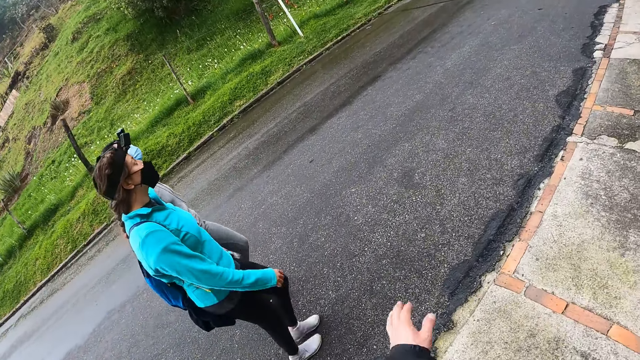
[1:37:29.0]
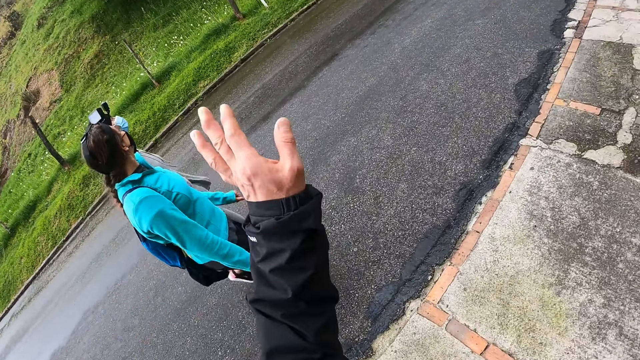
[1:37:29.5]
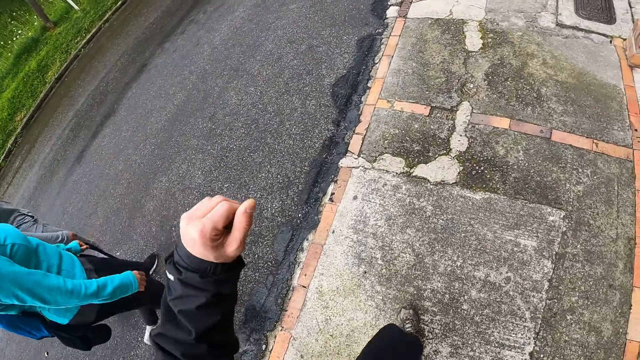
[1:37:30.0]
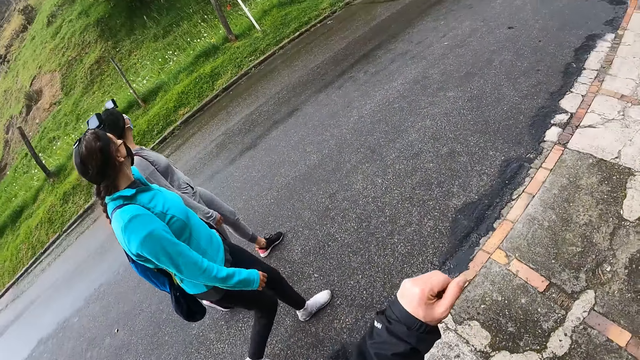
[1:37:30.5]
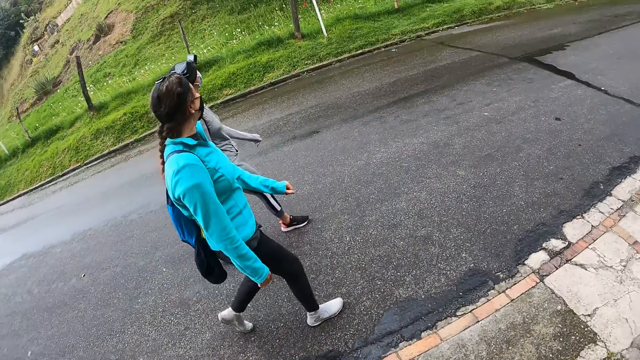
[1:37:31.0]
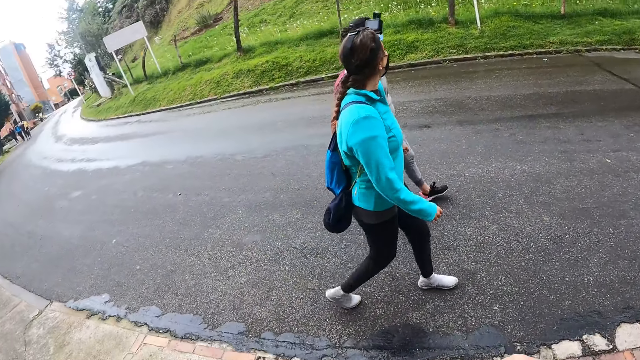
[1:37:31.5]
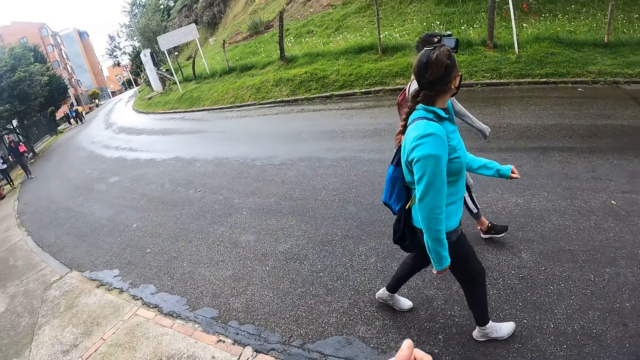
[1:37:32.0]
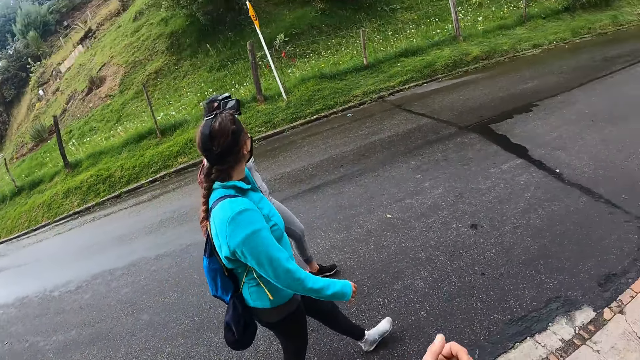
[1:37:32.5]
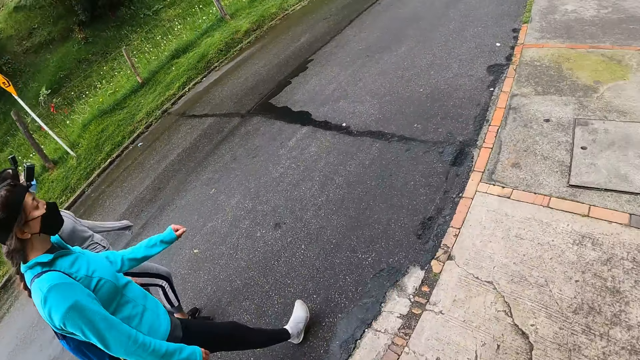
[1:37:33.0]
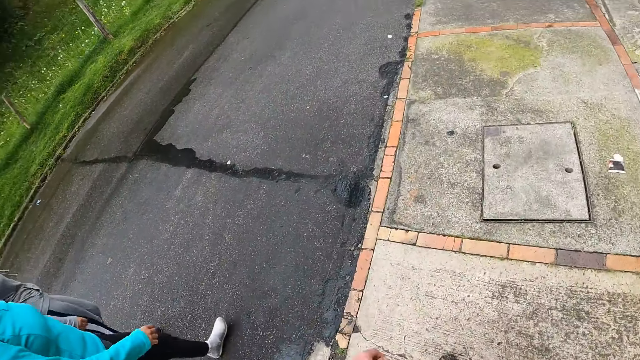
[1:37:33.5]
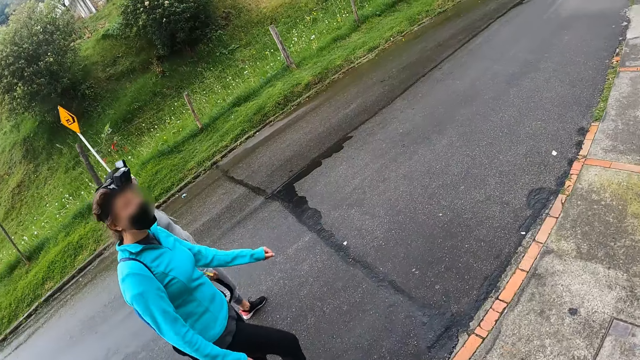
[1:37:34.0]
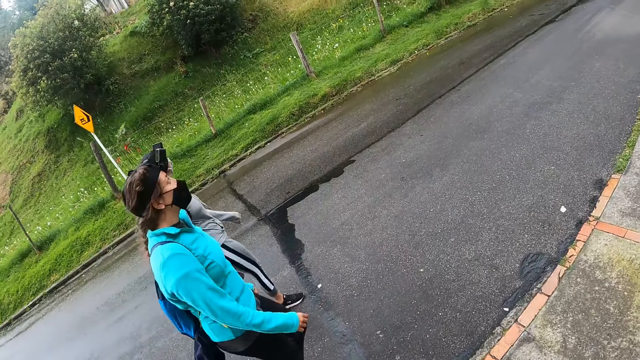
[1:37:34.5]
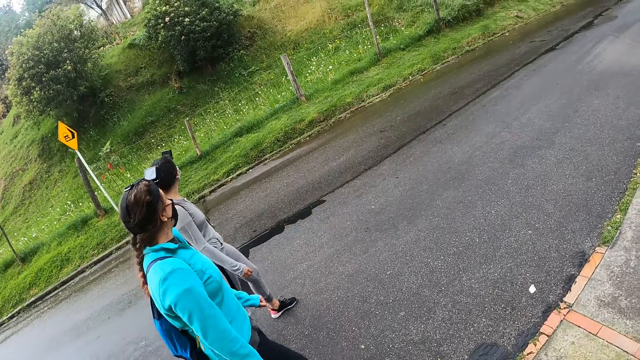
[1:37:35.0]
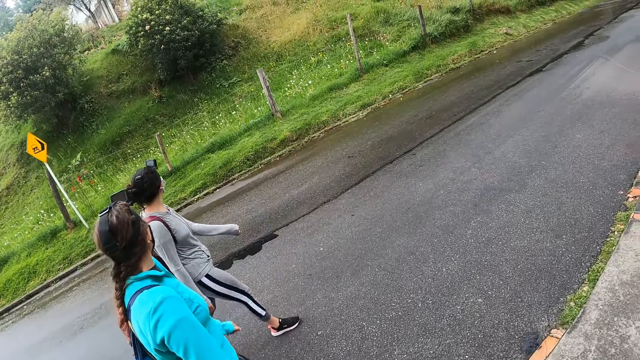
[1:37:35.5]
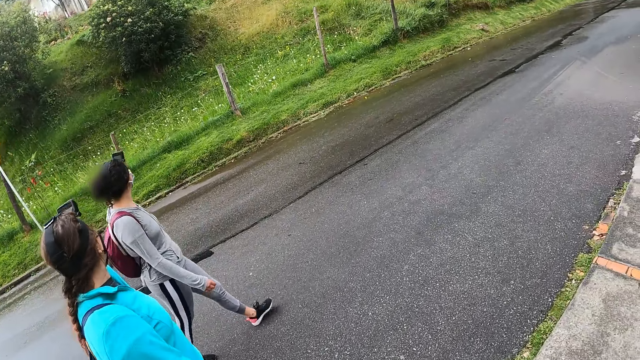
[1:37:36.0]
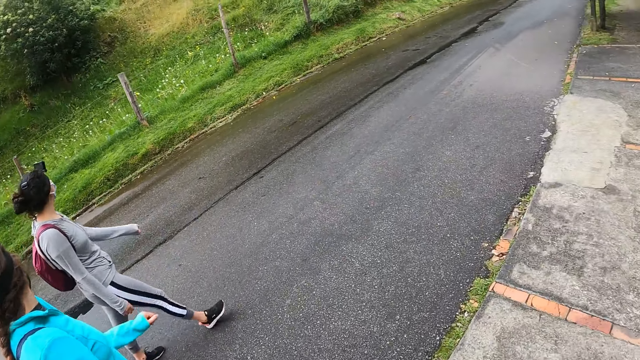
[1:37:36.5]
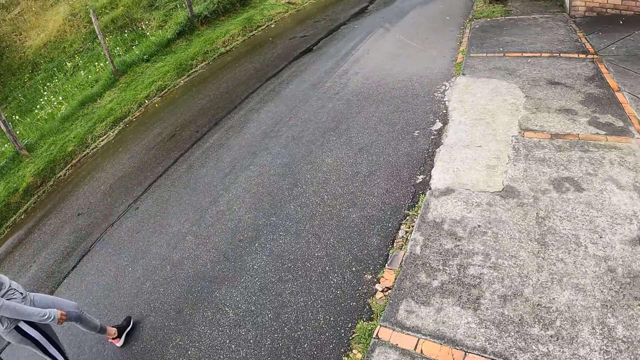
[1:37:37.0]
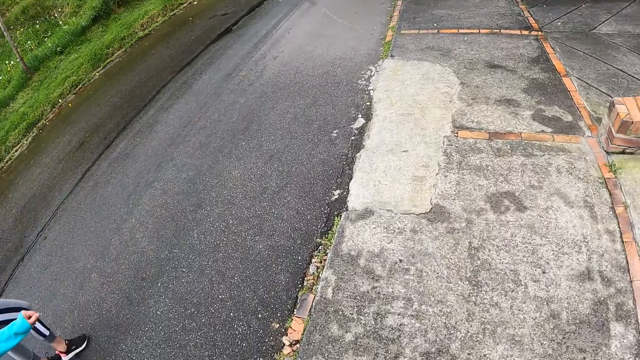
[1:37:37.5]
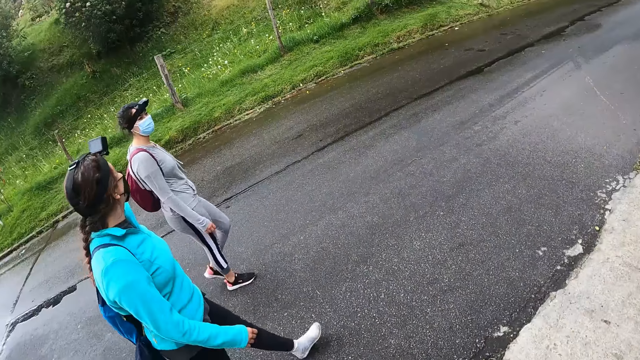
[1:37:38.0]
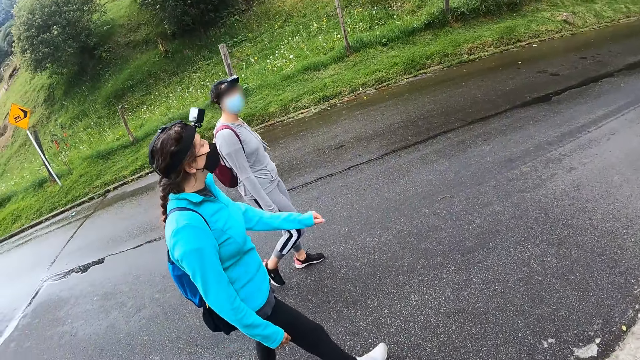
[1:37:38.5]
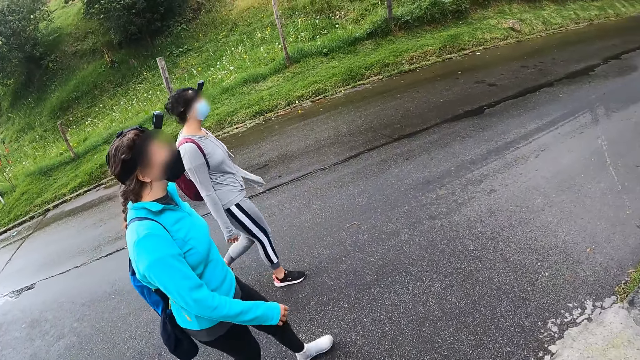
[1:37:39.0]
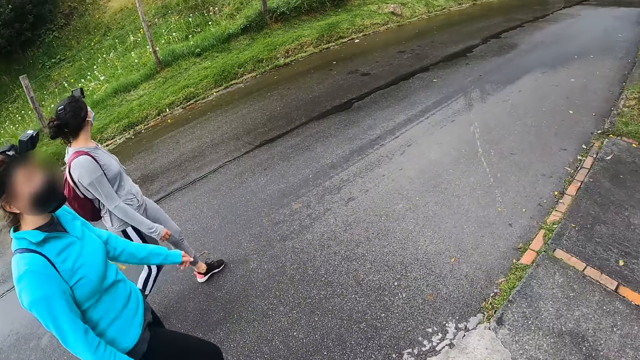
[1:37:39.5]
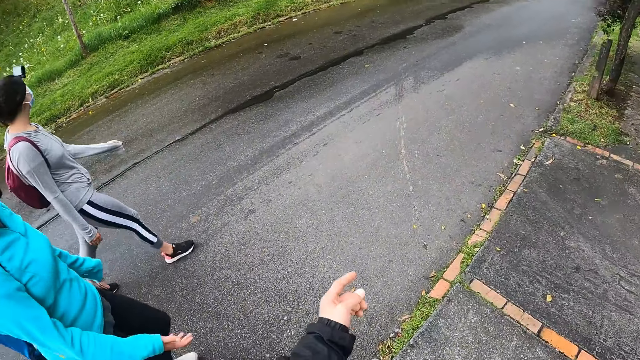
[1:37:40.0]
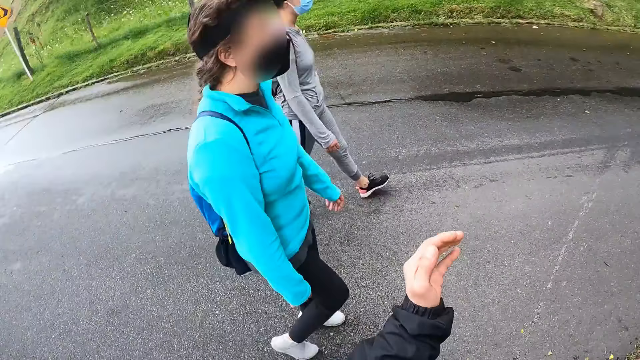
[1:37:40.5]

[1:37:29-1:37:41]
The camera wearer looks around the road. He gesticulates with his left hand. He looks around the road. He interacts with a lady. He looks around the road. He interacts with the lady.

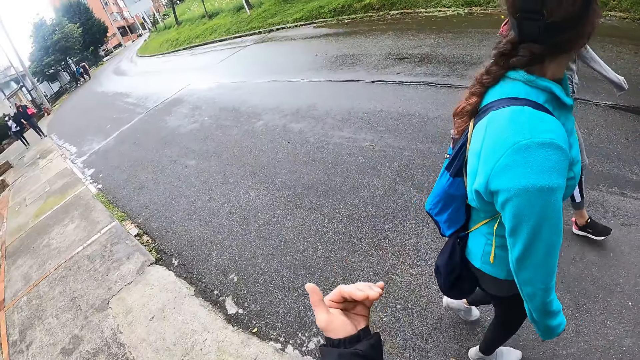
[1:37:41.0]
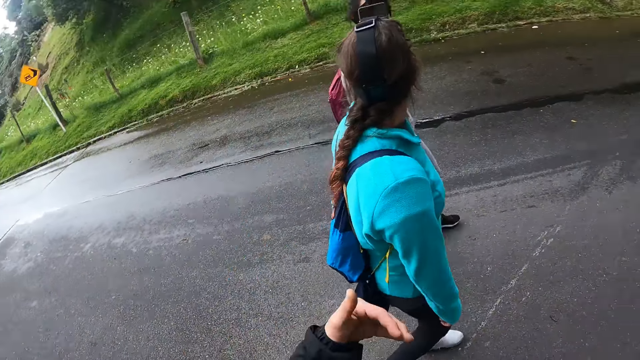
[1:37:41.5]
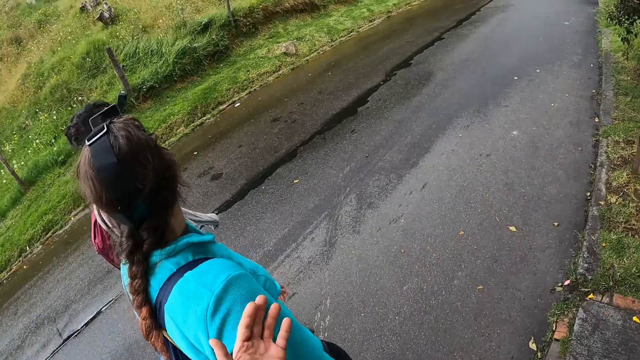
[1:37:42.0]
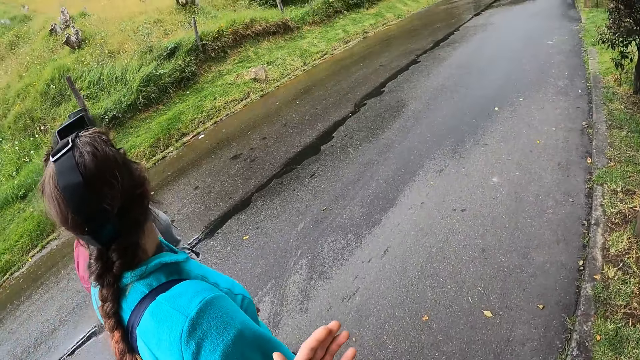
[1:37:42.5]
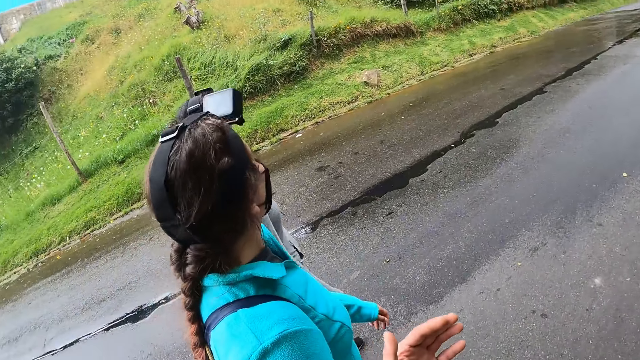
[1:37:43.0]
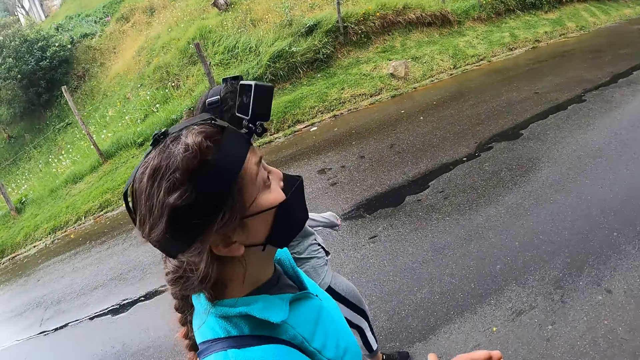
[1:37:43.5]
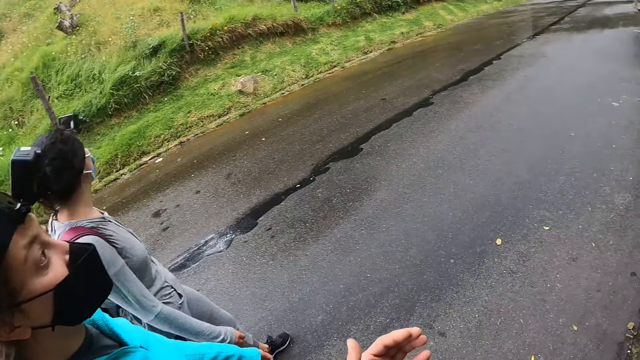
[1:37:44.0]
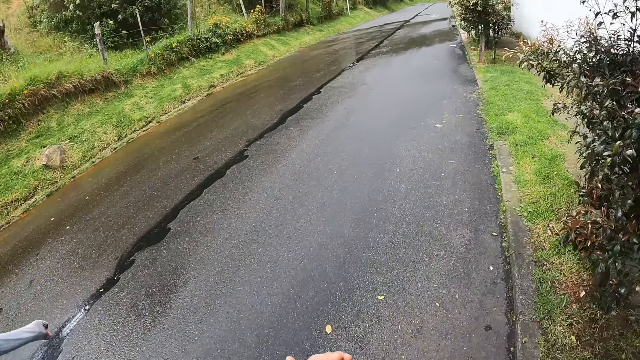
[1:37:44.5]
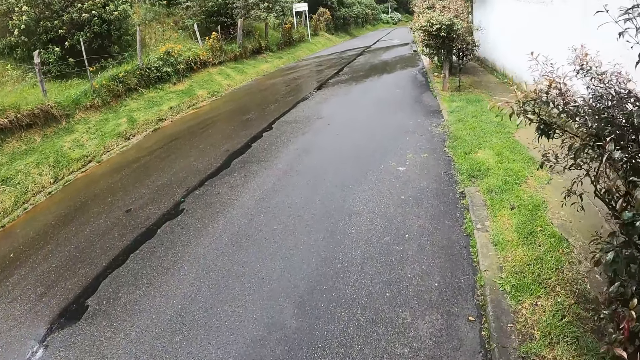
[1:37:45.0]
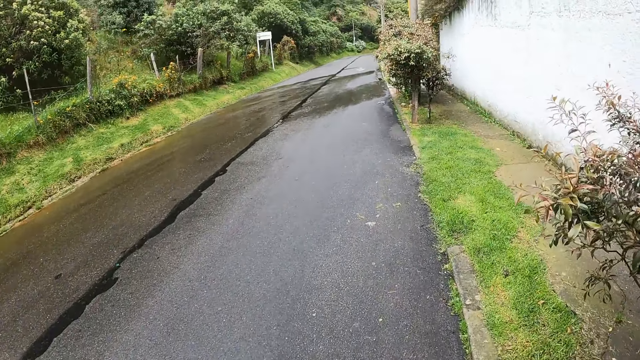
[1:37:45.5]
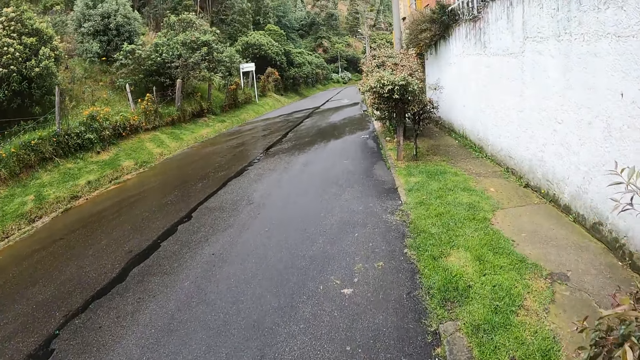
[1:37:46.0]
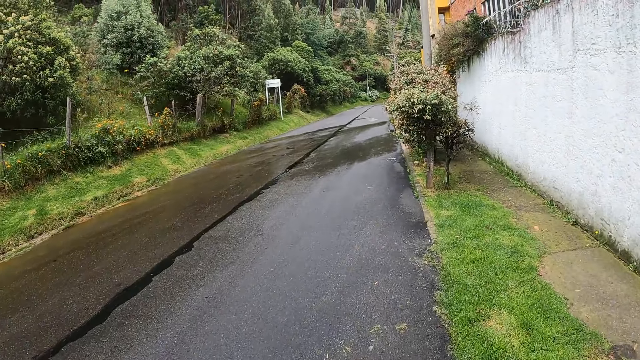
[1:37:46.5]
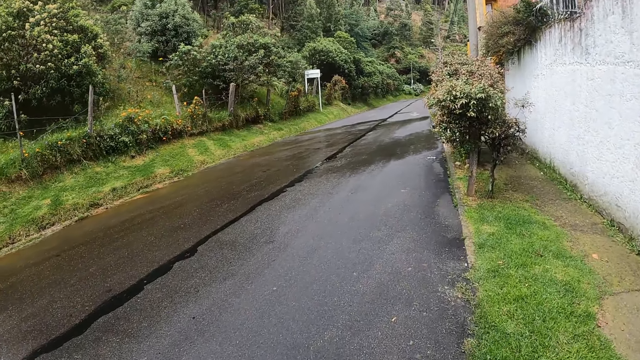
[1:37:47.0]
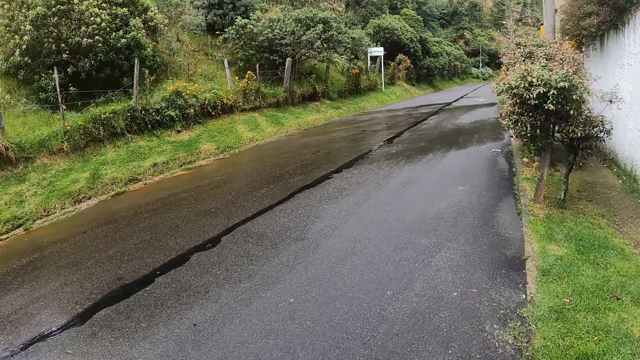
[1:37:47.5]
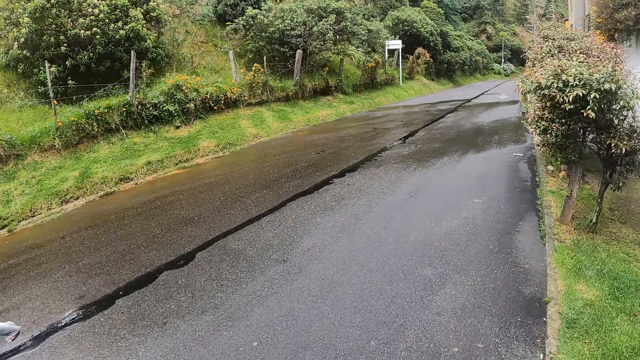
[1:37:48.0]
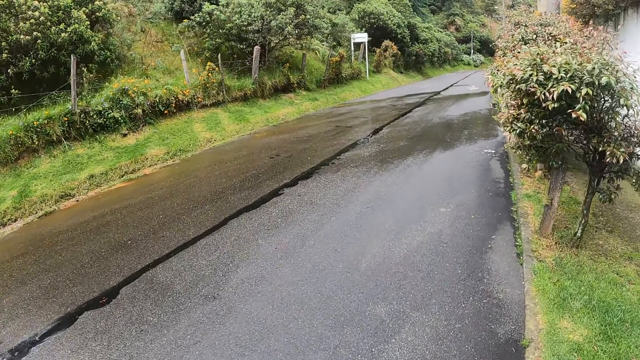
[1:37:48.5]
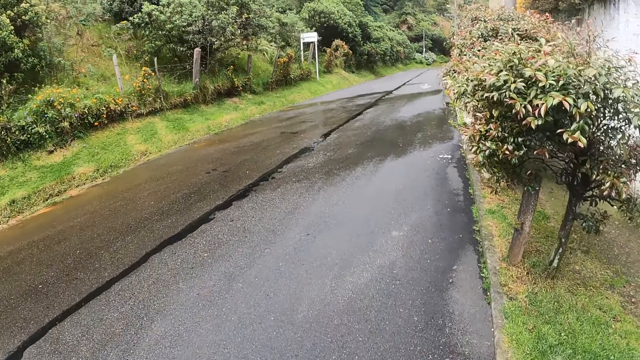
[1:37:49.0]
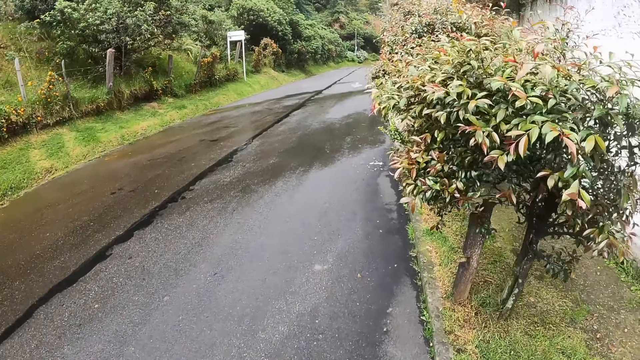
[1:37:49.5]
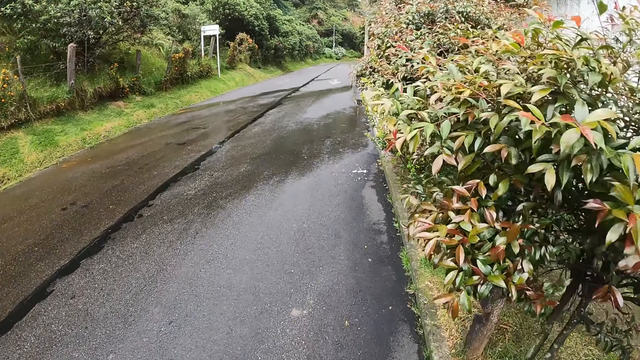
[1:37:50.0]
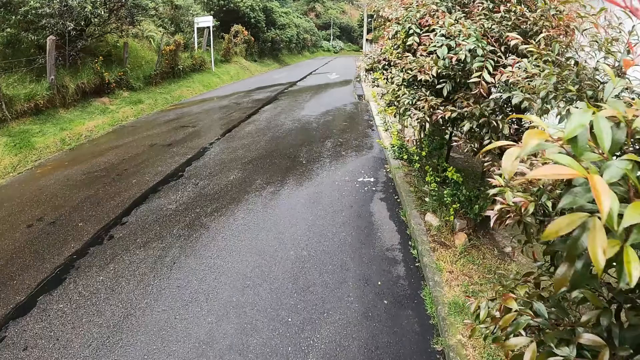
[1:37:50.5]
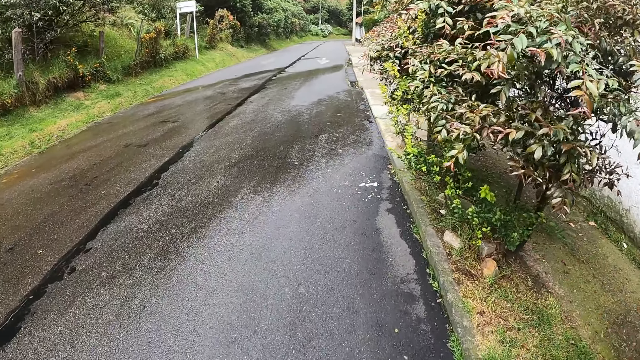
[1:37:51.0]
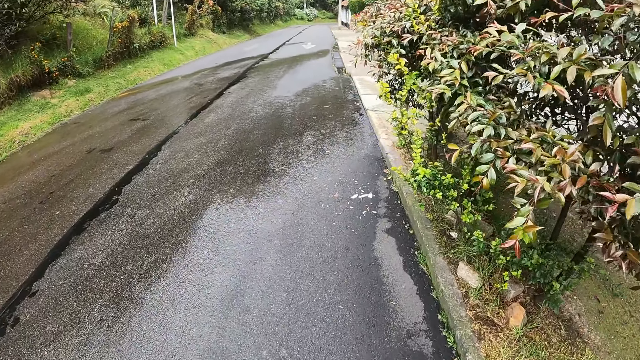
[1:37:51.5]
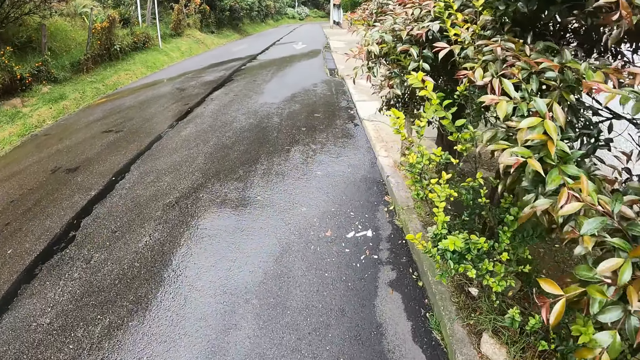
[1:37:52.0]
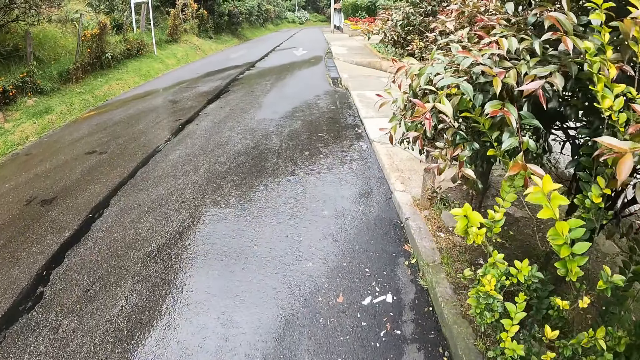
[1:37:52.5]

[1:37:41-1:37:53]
The camera wearer waves his hand. A lady interacts with the camera wearer. The camera wearer walks on the road.
